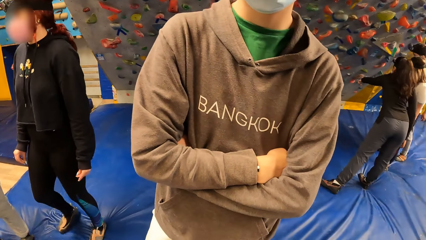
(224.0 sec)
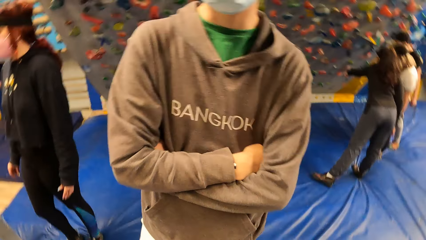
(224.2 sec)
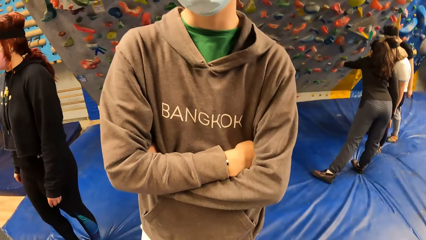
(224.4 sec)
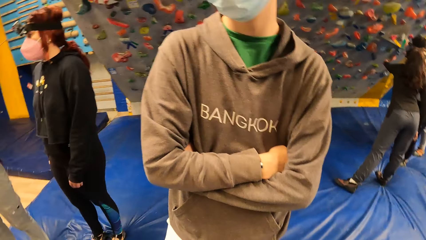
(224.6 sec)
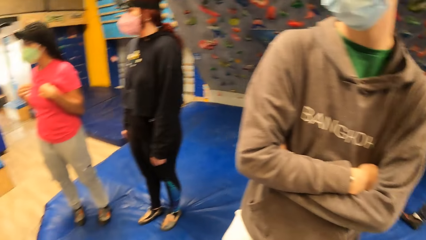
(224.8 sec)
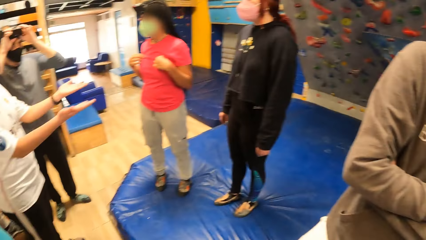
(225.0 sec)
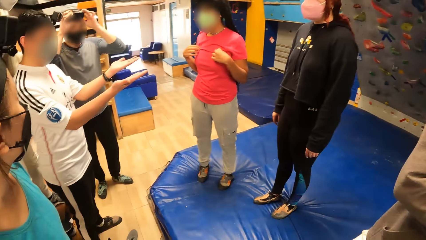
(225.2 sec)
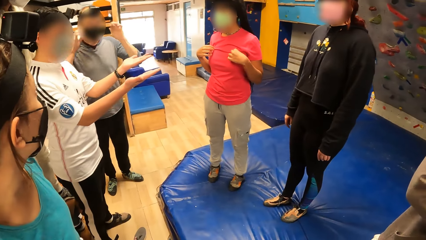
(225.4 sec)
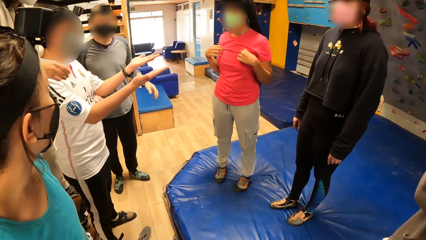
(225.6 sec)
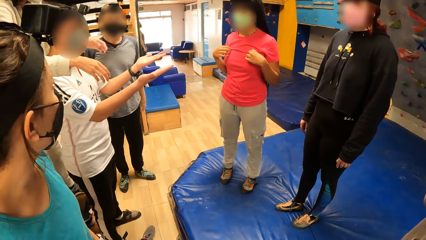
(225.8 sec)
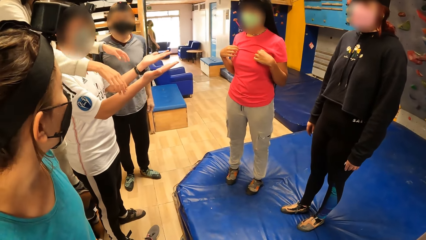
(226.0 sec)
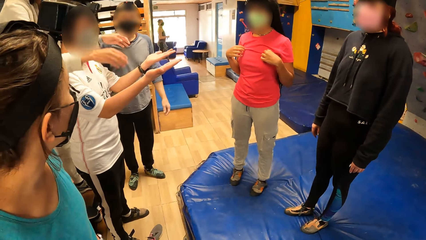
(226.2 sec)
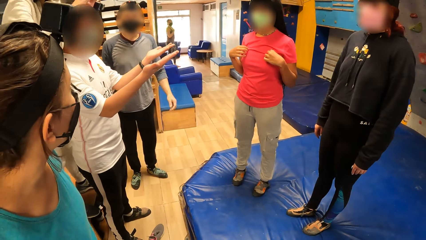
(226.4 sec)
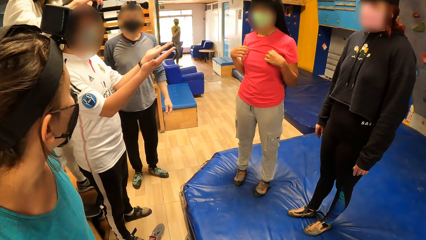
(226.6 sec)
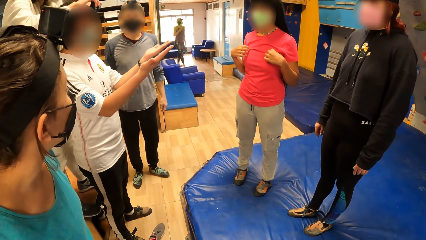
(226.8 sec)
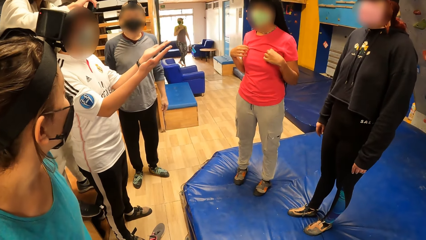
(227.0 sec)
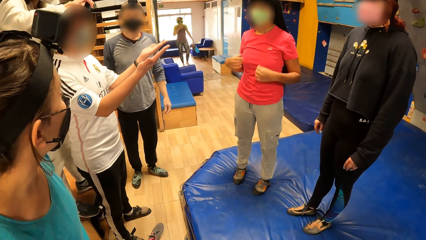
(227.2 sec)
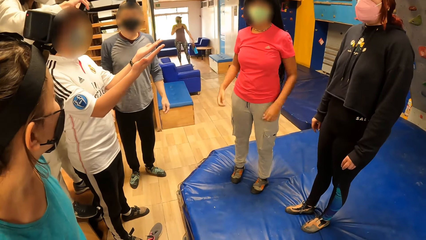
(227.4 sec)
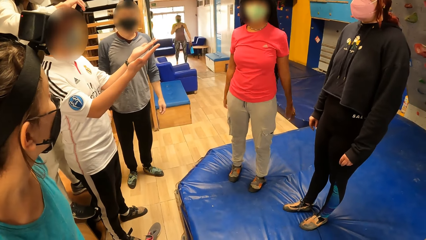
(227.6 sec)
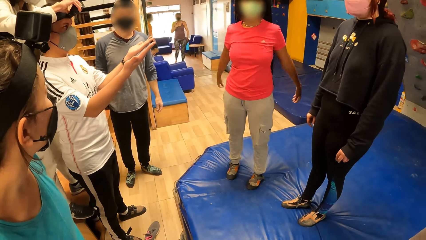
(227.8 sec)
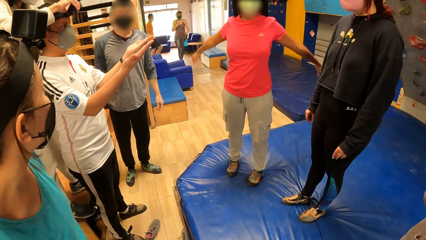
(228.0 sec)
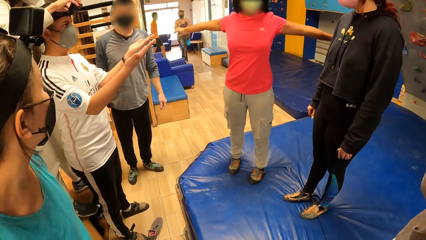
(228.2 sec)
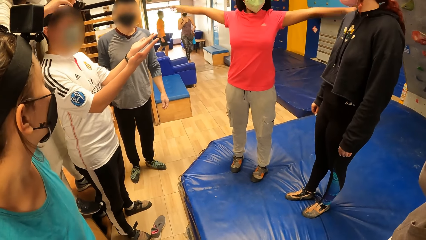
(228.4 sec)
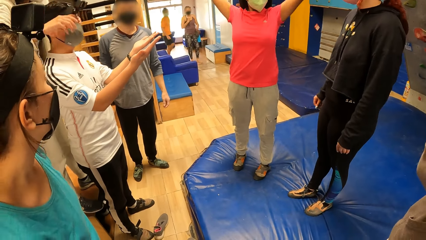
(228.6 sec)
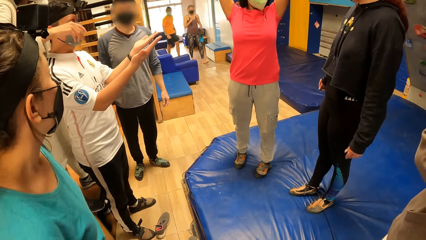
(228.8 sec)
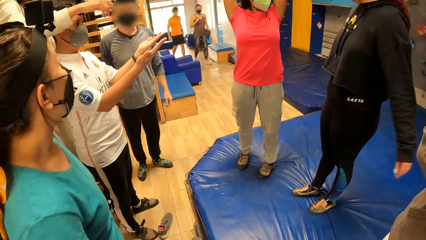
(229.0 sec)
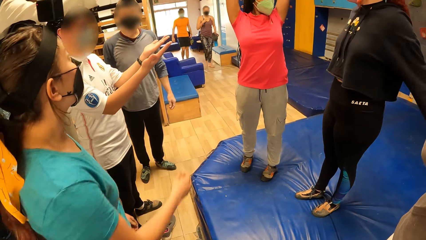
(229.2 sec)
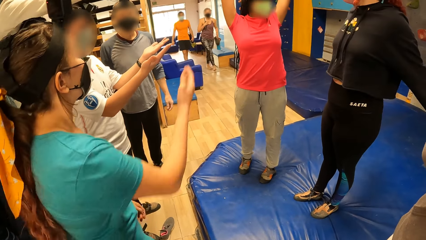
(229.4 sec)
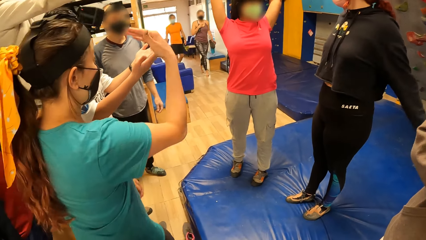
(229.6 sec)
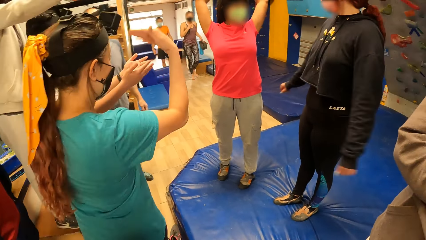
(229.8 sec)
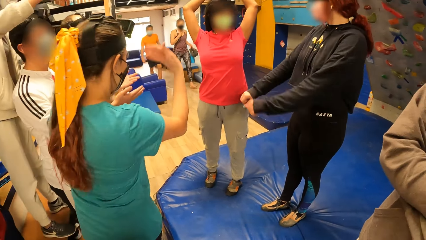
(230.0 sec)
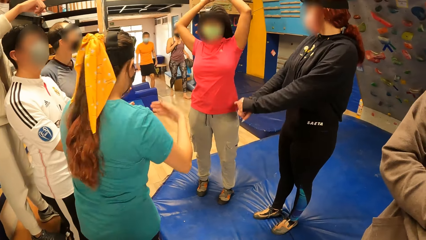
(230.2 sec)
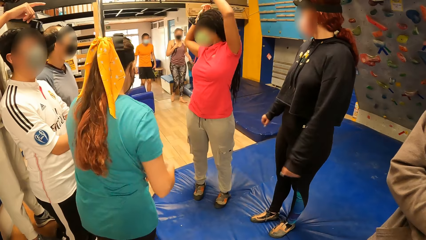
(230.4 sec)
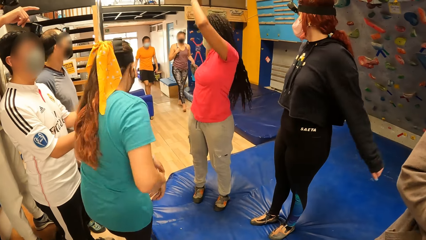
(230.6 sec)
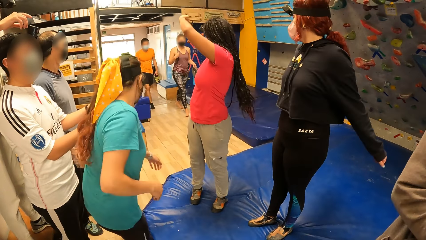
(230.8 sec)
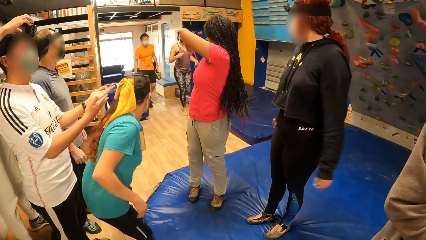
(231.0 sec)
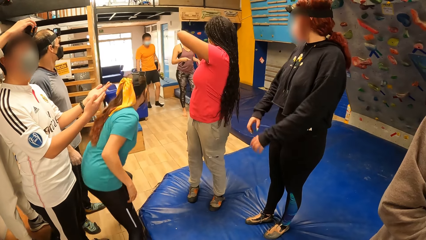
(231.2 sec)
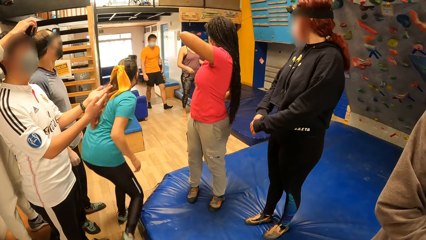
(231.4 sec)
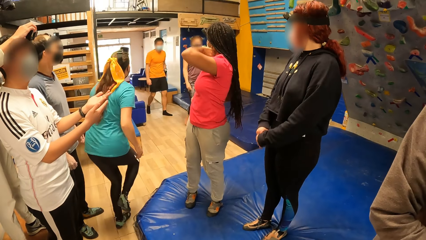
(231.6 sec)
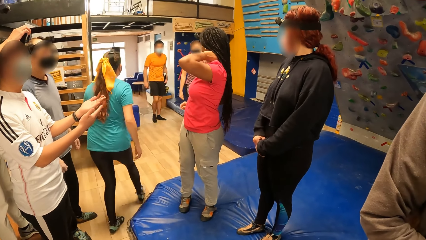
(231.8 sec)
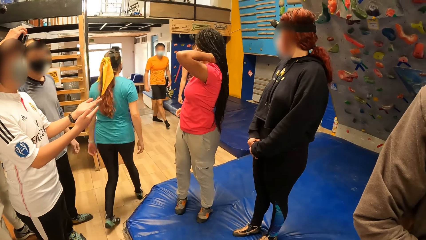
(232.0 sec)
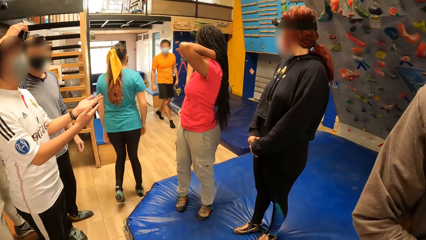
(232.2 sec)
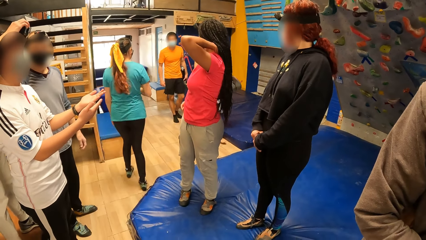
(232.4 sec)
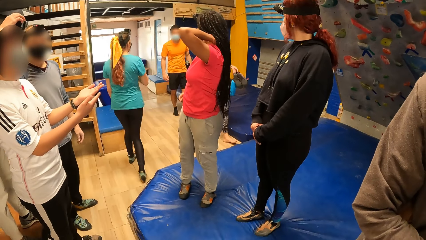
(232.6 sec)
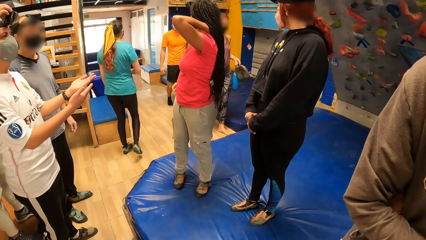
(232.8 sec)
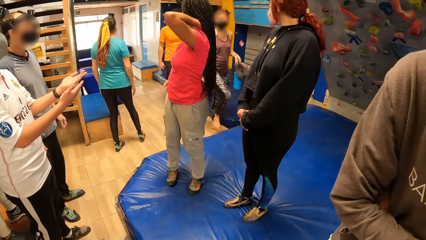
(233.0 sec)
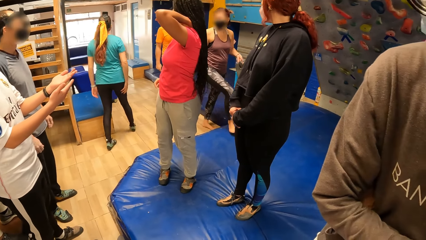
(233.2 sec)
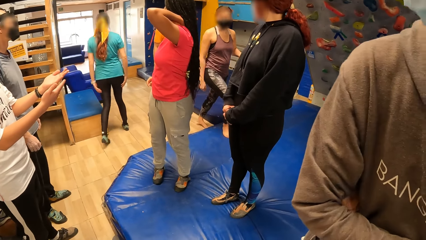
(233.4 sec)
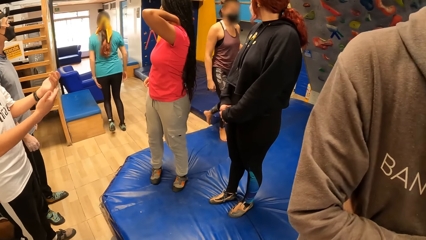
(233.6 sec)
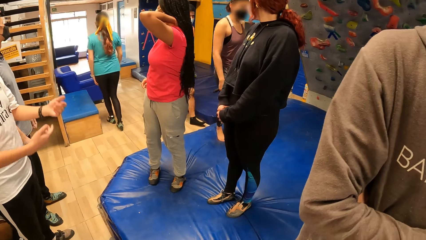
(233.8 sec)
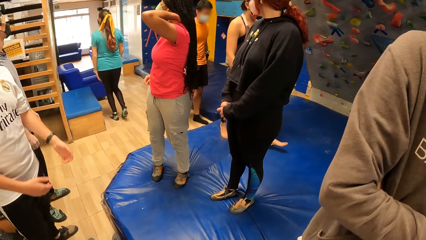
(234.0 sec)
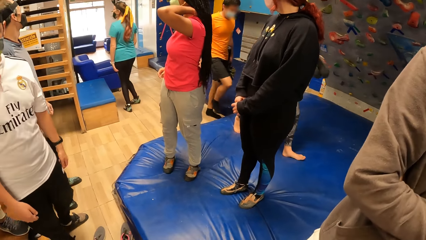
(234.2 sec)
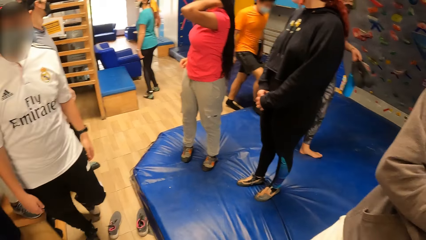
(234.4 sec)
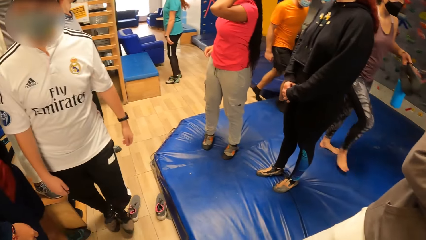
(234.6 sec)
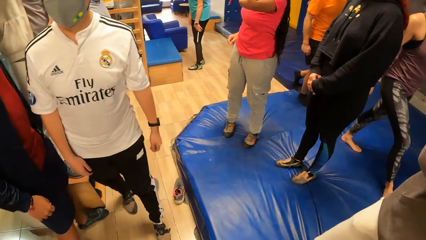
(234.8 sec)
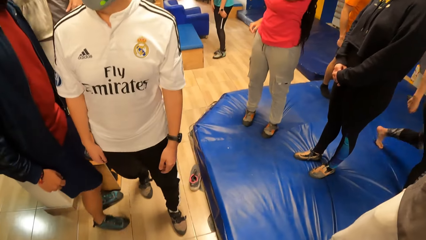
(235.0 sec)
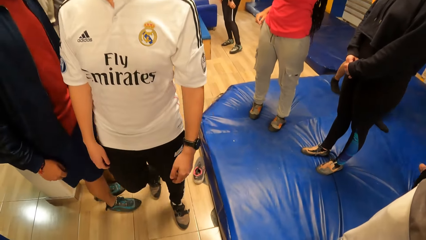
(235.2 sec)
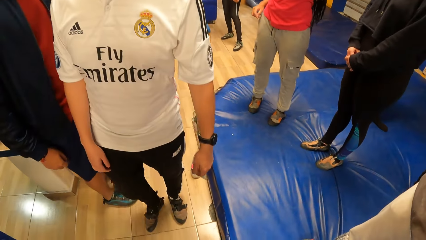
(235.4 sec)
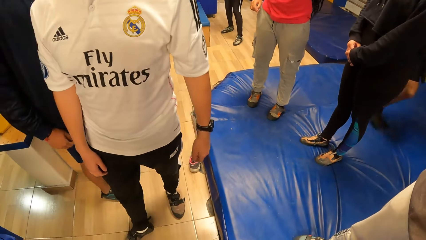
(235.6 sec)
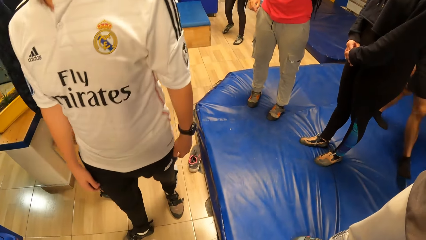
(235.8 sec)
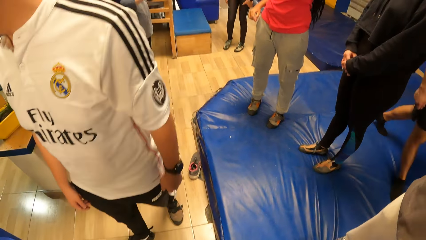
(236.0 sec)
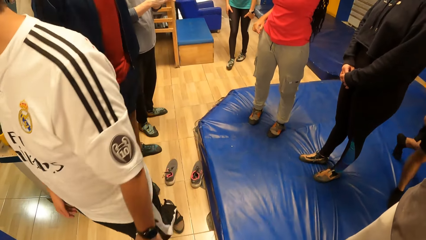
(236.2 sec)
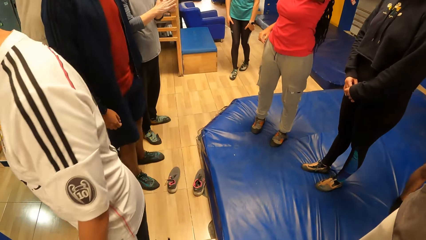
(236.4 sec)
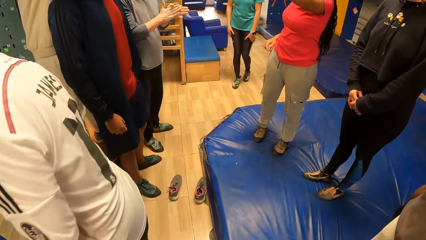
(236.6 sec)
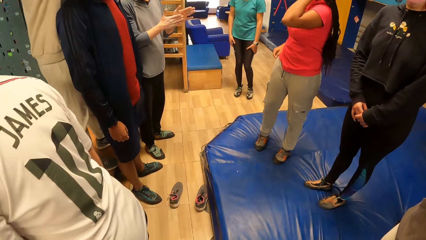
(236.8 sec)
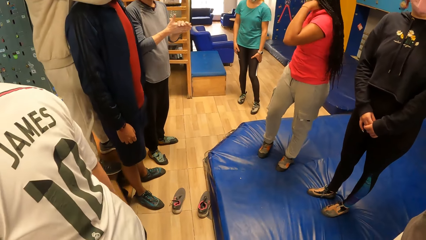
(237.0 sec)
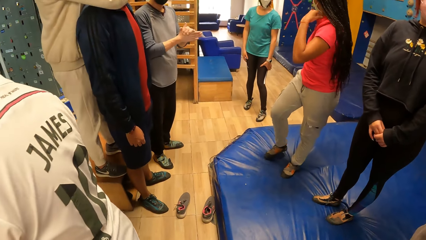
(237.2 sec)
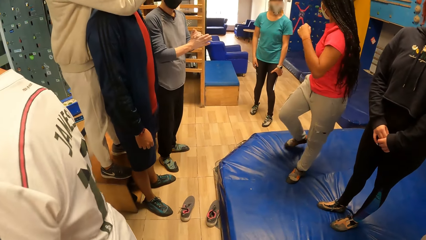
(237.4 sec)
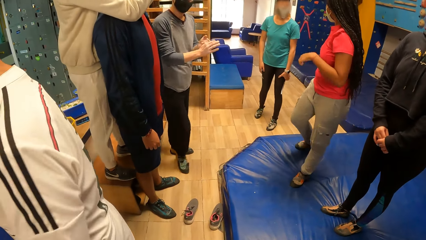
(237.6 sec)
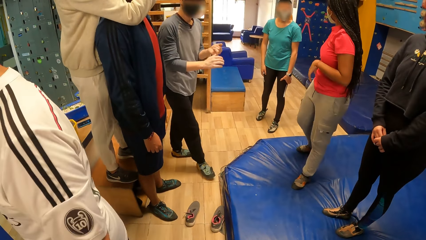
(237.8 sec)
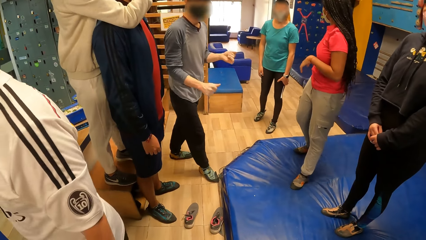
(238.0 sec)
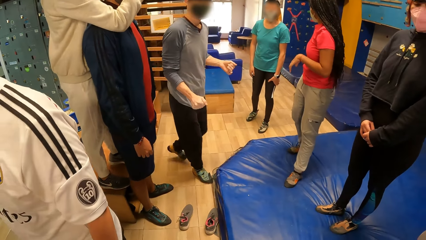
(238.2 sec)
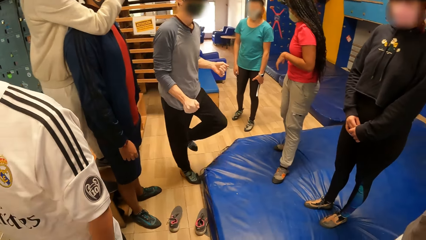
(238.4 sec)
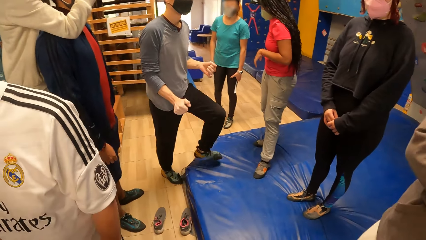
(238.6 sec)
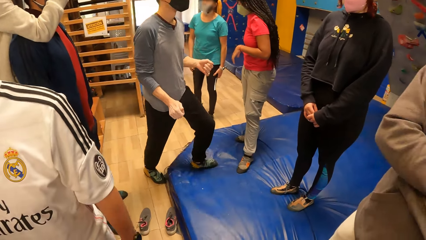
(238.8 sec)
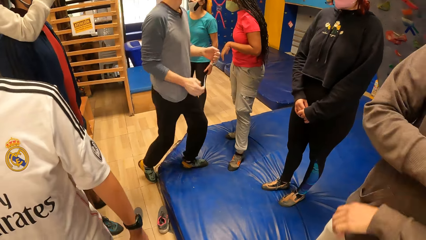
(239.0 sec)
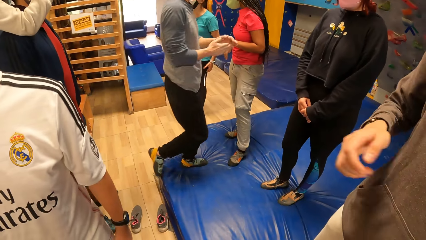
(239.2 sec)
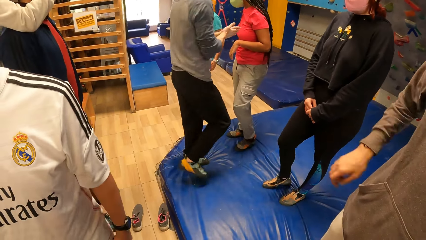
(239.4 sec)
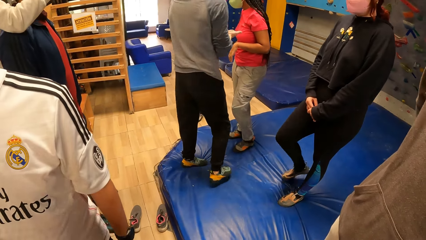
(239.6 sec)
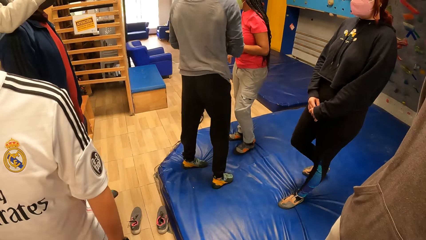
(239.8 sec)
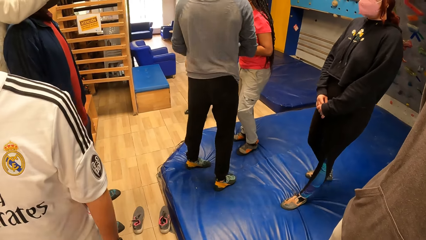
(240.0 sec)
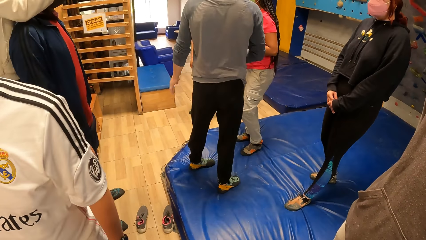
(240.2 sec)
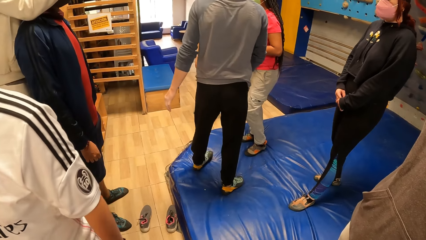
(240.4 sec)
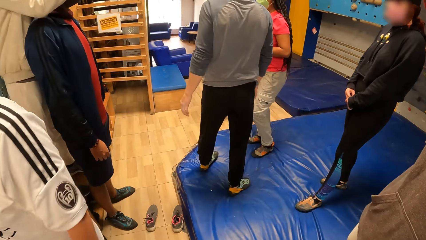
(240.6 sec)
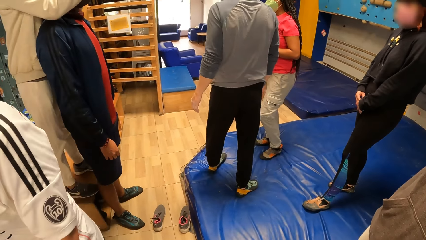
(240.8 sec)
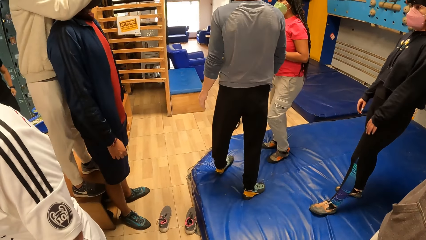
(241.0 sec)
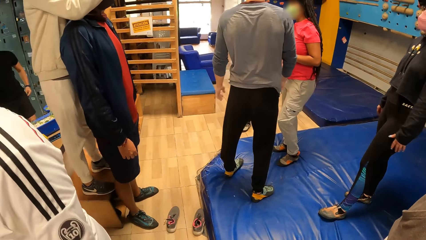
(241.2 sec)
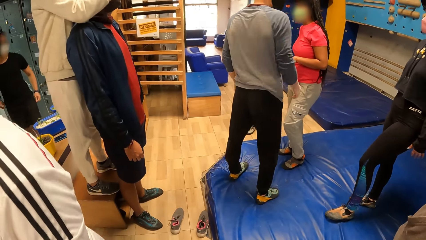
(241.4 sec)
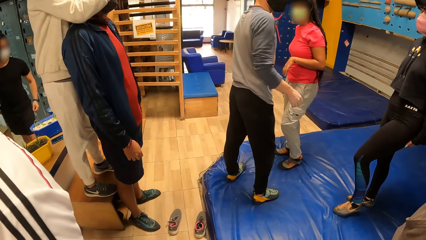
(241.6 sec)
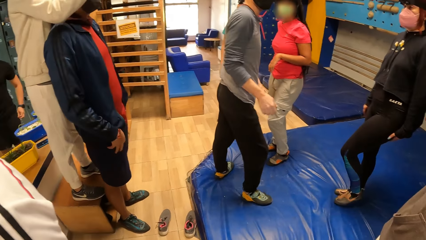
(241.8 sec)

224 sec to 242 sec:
The camera wearer looks around. A person waves hands. The person walks around. Another person walks around. The camera wearer looks around. A third person walks around.
